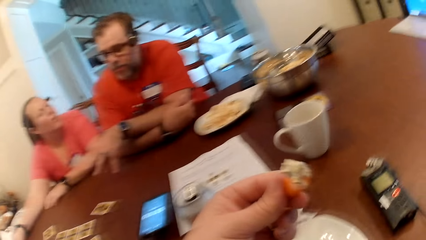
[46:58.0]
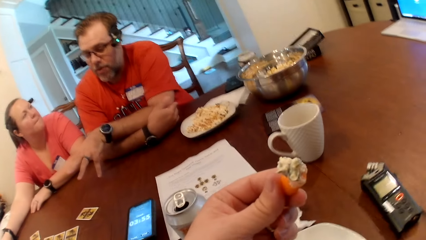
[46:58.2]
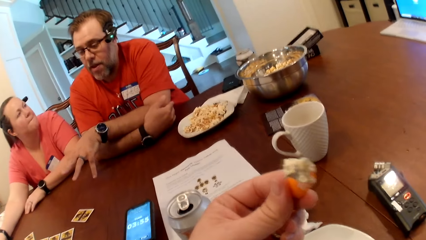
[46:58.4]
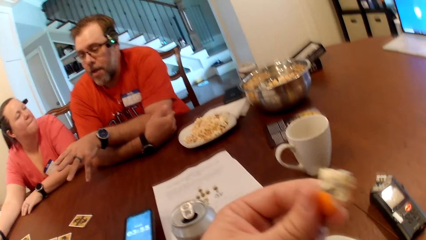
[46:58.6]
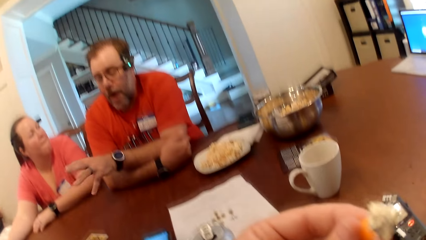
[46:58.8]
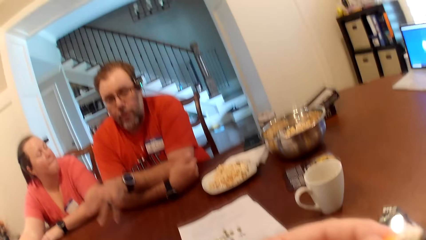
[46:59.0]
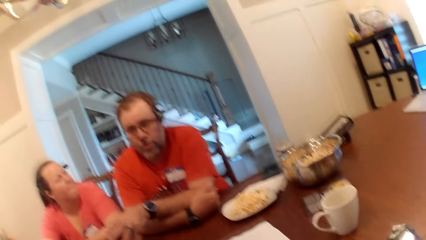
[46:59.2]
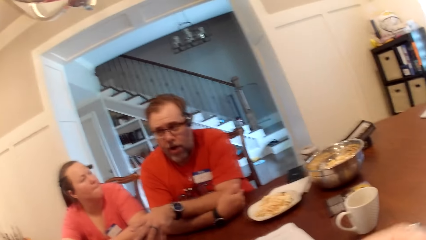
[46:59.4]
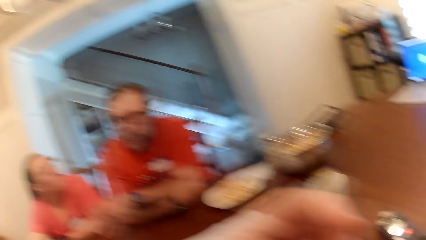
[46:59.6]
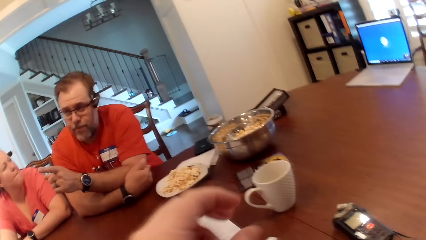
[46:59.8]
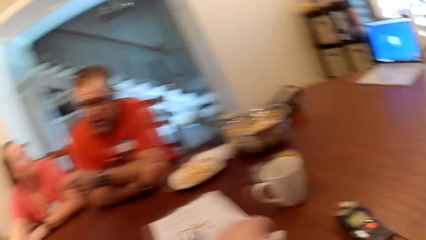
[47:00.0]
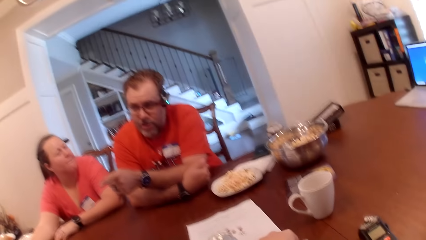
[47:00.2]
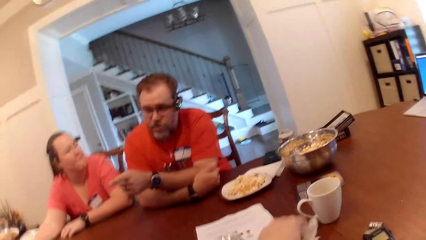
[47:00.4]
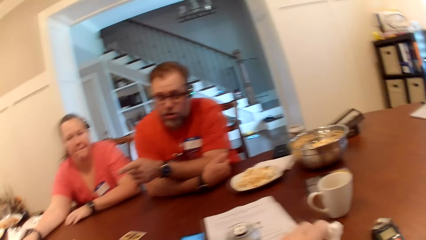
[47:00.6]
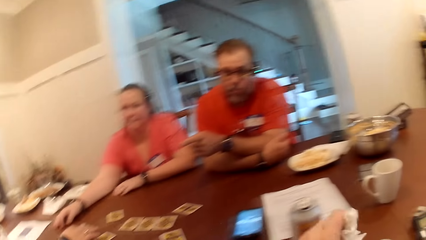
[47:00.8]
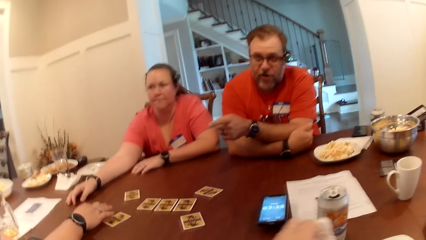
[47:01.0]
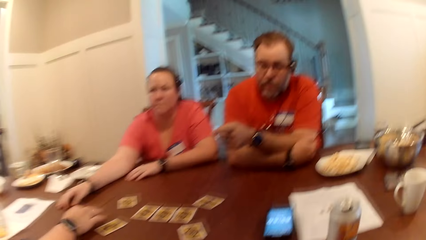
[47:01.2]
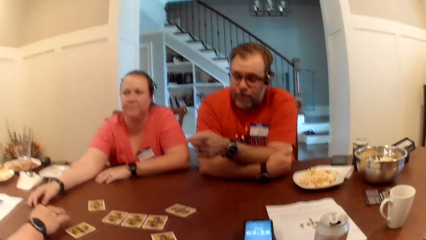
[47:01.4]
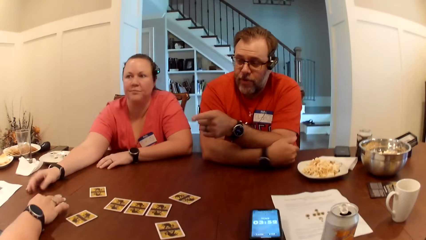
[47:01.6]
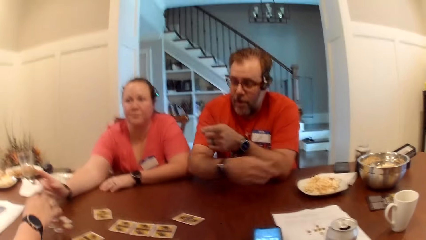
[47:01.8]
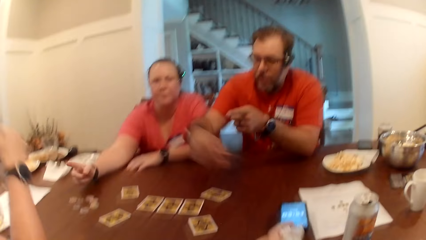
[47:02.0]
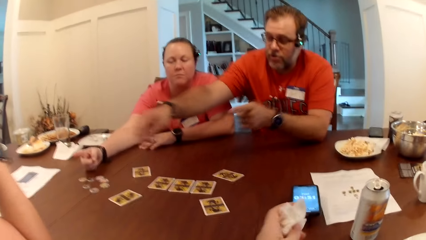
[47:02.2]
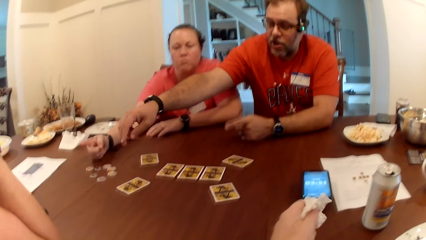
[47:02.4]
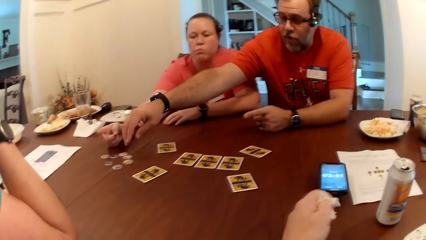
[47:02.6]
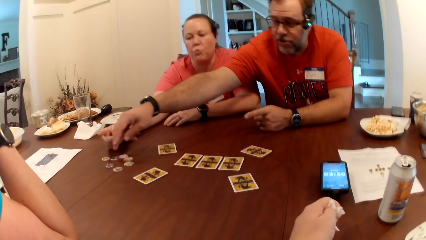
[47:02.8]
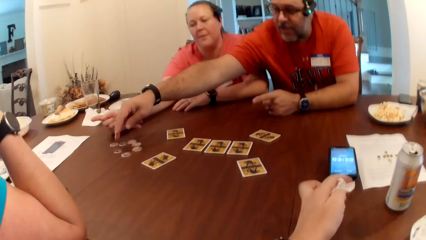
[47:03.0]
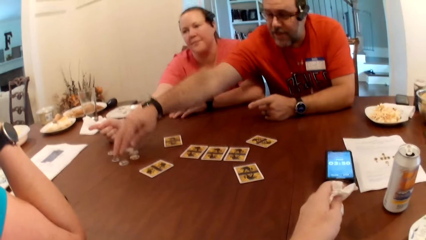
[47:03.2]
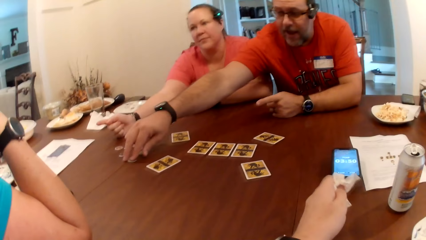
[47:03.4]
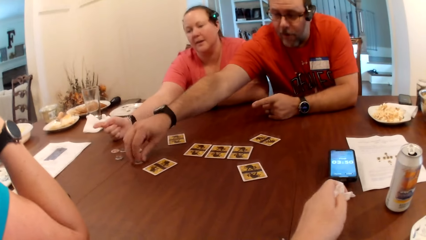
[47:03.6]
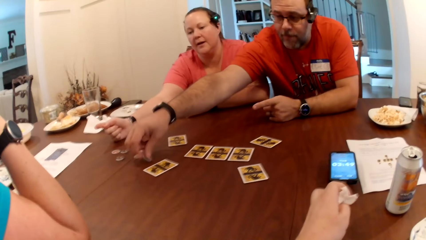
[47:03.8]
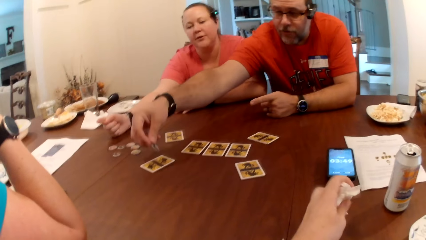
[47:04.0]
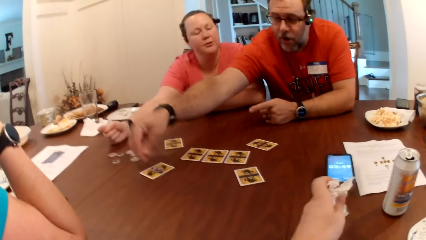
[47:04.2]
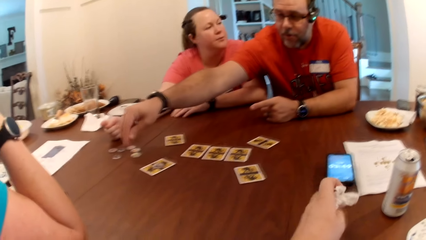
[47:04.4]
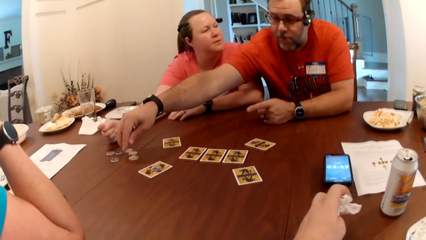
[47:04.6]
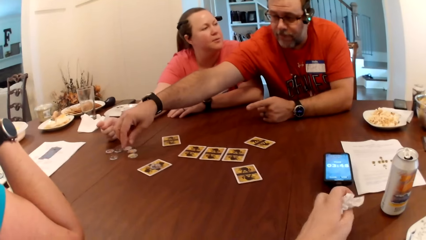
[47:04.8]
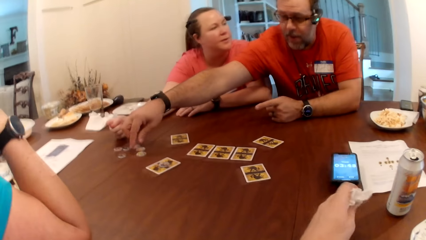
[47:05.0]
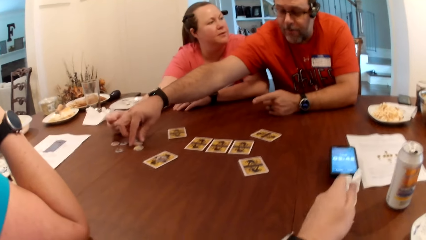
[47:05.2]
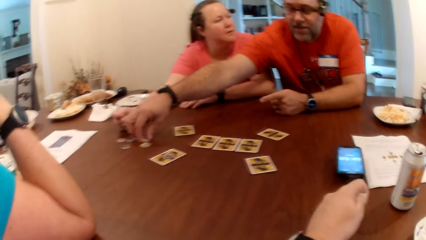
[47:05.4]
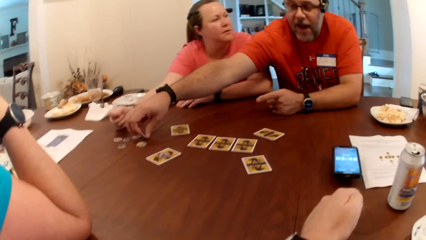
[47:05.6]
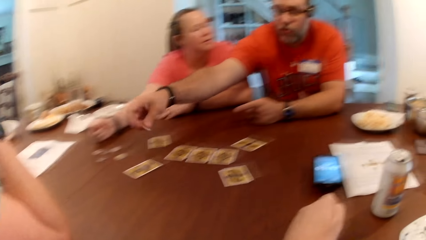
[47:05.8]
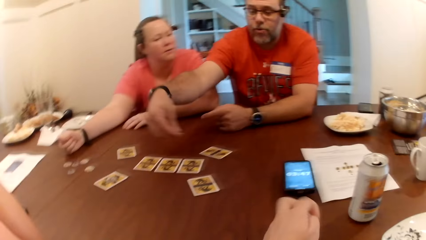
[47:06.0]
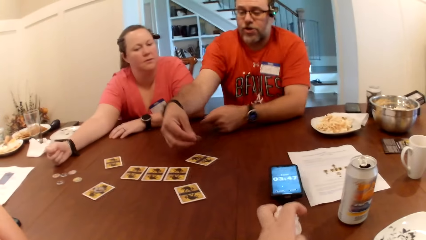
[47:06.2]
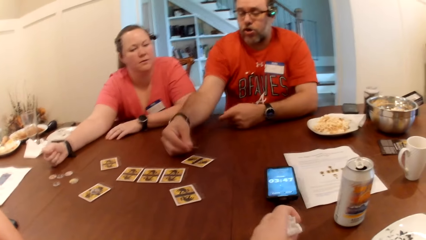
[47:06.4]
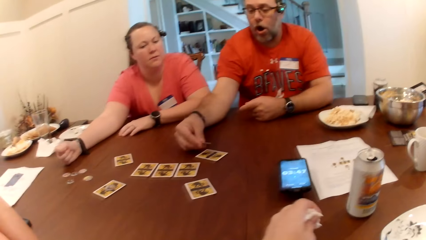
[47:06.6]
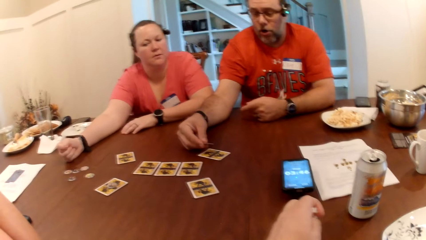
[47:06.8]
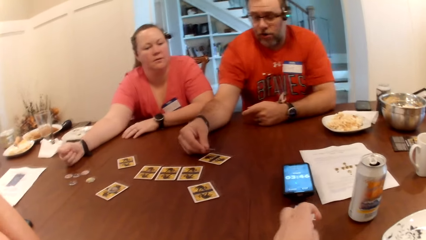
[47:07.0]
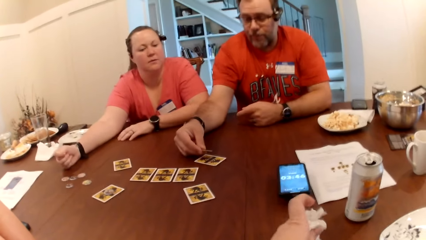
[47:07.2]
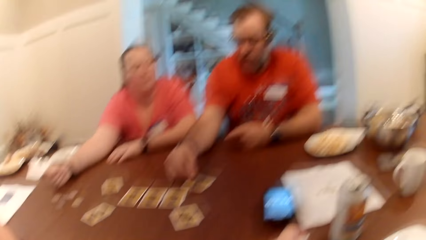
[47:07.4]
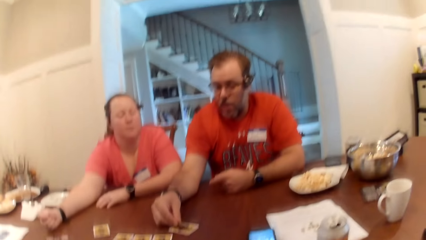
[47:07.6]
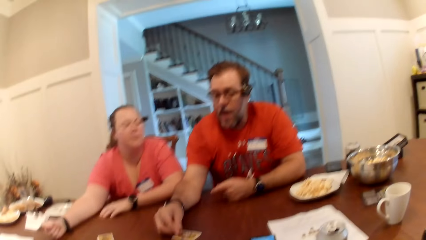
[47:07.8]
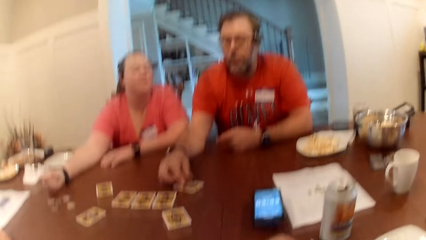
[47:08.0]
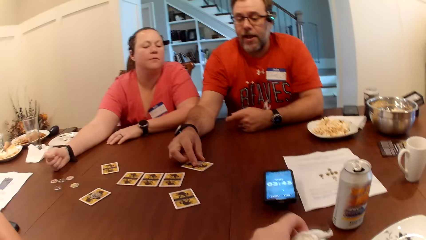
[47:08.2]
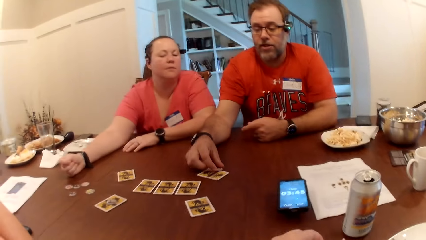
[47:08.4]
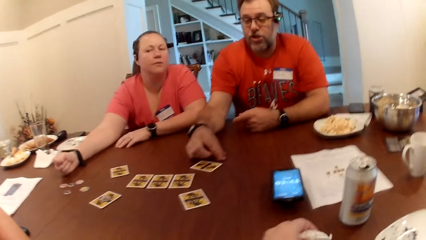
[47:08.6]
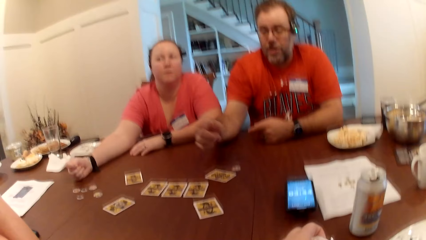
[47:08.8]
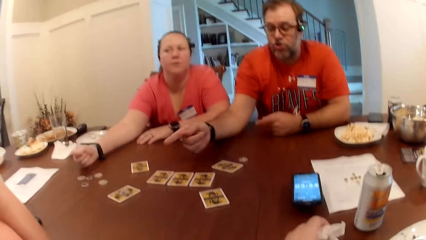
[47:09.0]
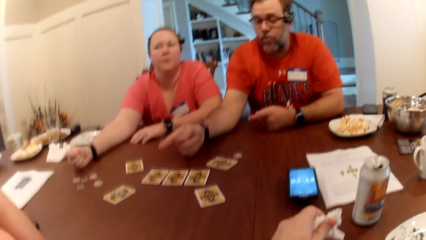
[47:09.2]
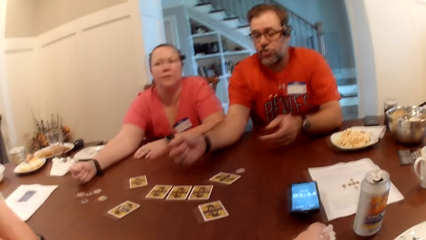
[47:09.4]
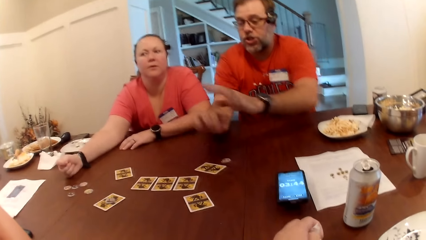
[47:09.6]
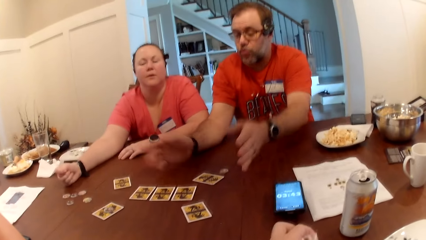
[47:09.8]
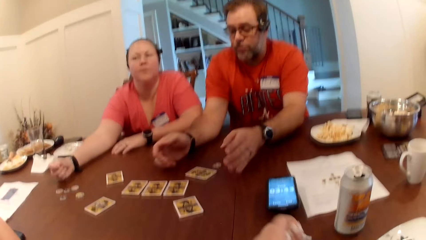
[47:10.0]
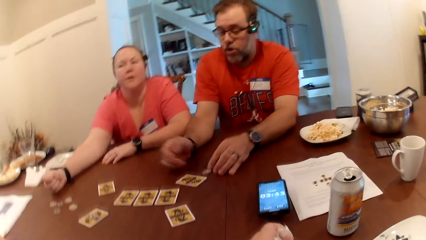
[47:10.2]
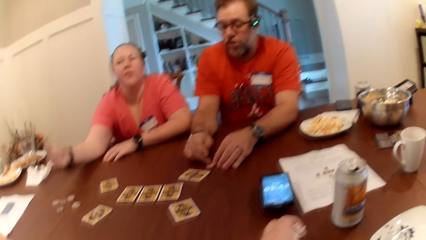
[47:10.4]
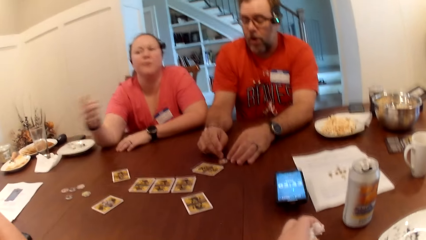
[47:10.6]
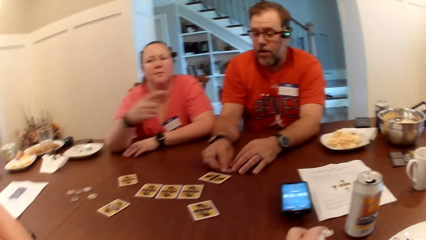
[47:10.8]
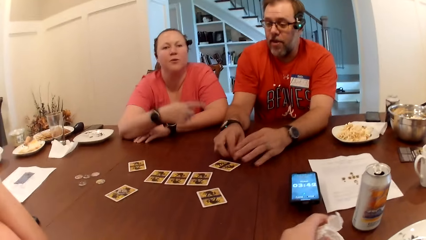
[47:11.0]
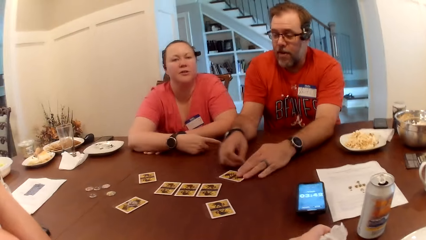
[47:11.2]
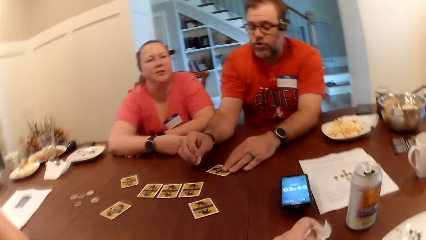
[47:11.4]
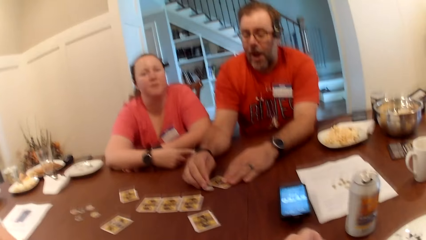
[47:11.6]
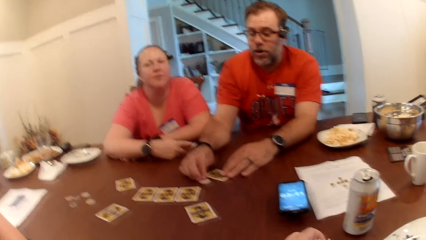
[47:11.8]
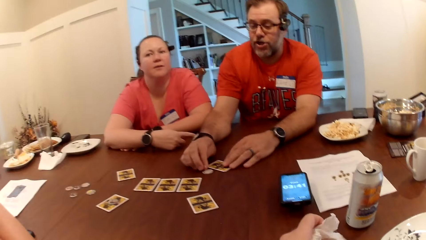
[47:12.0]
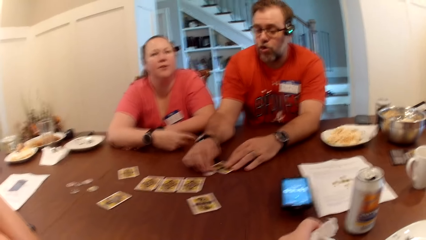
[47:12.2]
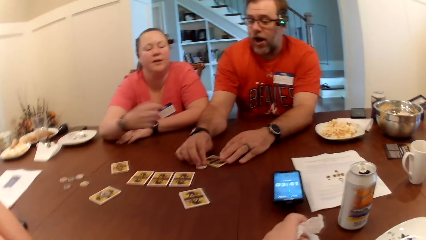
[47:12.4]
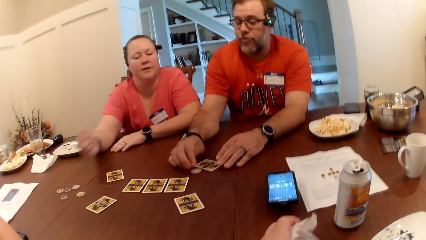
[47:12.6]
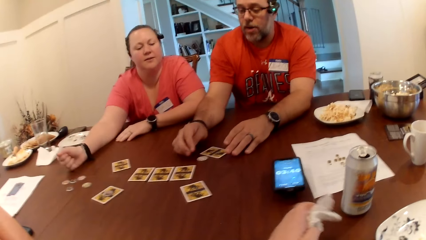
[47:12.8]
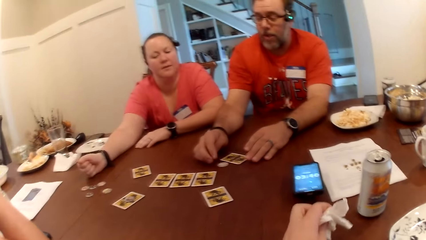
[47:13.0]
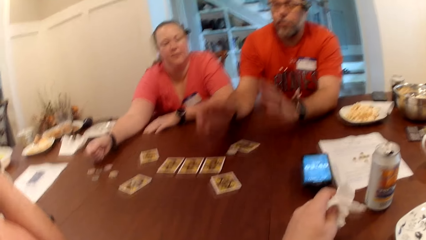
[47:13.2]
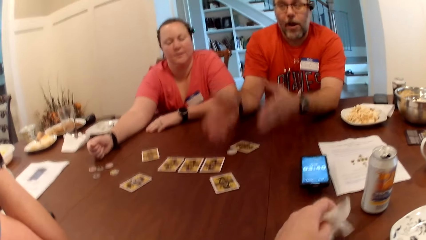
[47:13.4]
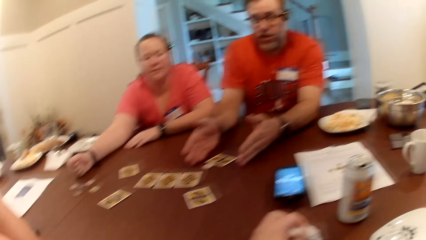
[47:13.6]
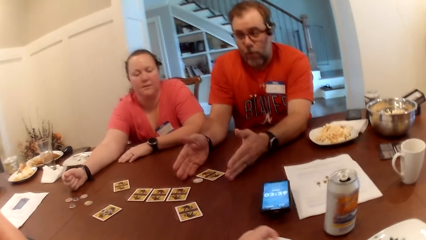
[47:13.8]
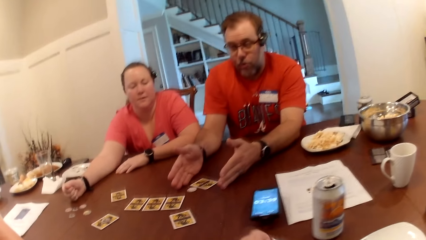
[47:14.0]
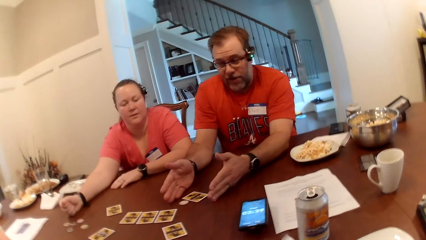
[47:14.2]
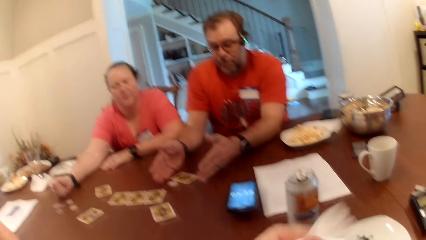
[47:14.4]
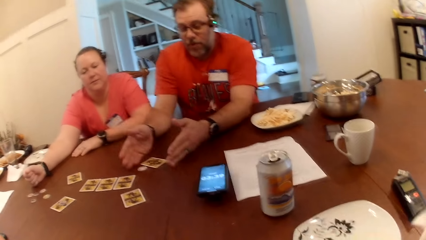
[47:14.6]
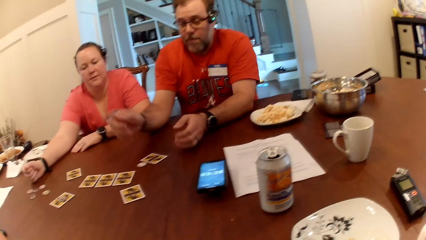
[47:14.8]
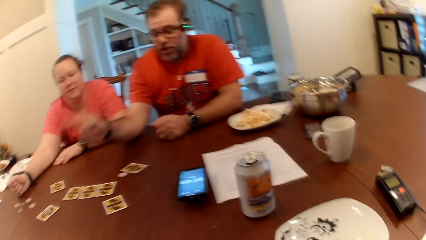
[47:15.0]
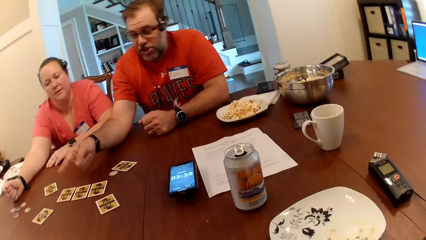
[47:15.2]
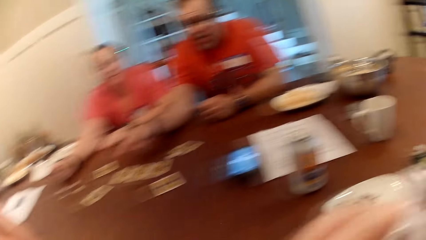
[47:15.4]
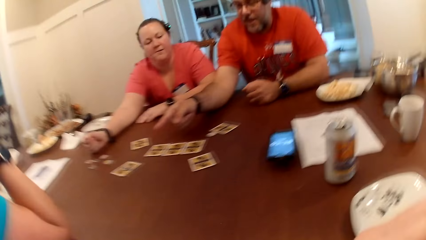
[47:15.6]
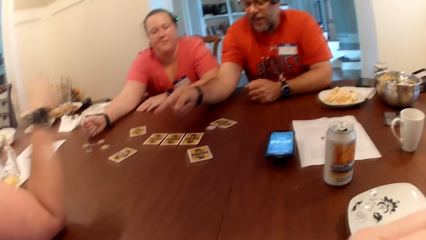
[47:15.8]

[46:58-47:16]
The camera wearer eats the carrot with his left hand. A man converses. The camera wearer picks a tissue on the table with his left hand. He cleans his left hand with the tissue. He touches something. The man picks a token on the table with his right hand. He drops the token on a card on the table with his right hand. A woman interacts with the man. The man picks the token on the table with his right hand. He drops the token on the card on the table with his right hand. He picks the token from the card with his right hand, drops the token on the table with his right hand, and moves the token with his hands. The woman converses. The man moves the card on the table with his left hand. The camera wearer cleans his mouth with the tissue in his left hand.
